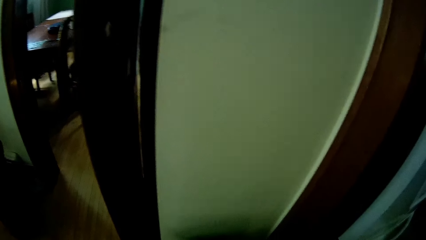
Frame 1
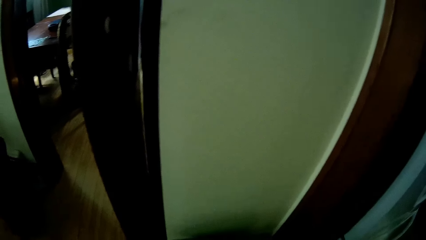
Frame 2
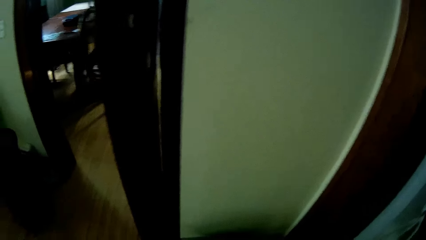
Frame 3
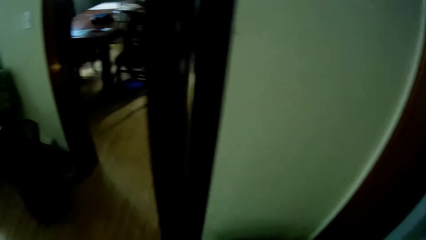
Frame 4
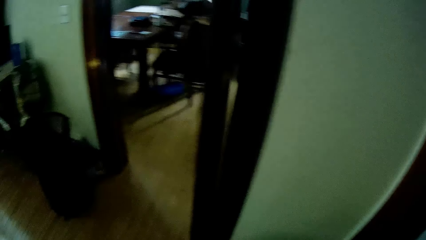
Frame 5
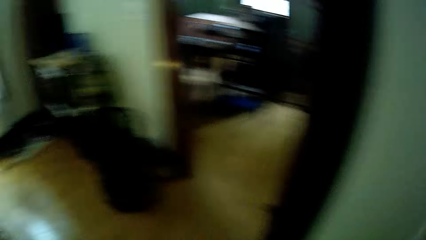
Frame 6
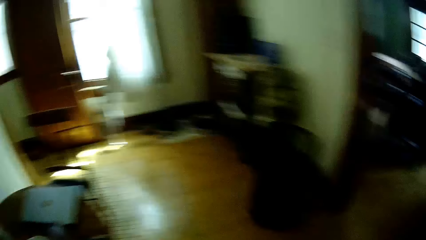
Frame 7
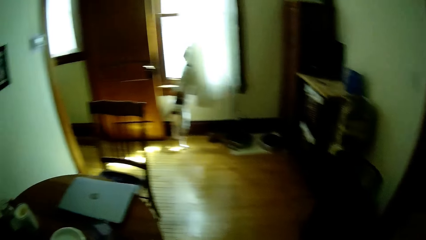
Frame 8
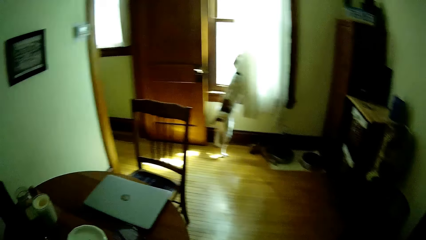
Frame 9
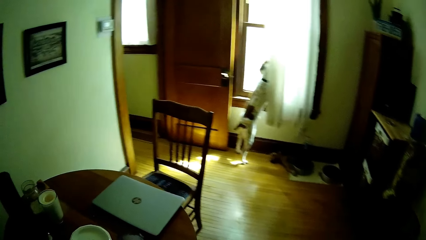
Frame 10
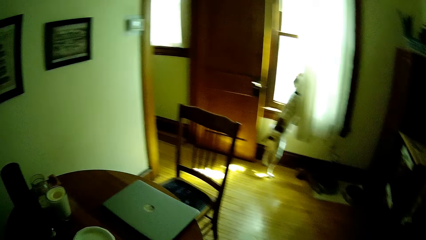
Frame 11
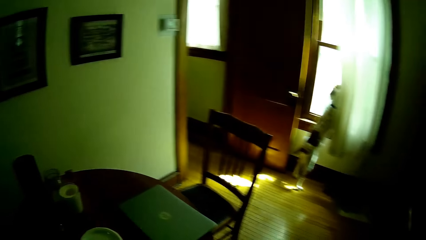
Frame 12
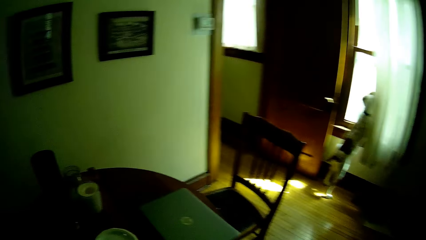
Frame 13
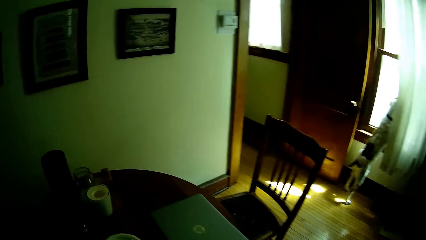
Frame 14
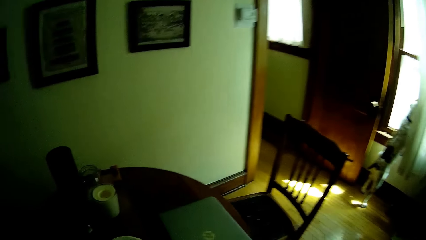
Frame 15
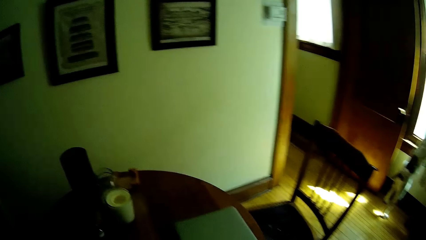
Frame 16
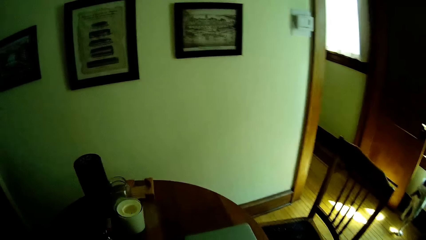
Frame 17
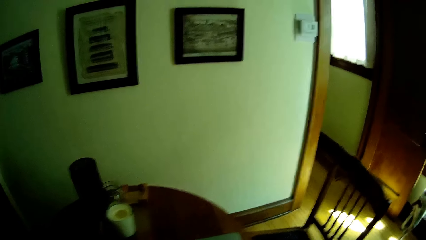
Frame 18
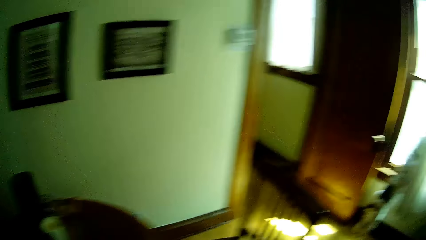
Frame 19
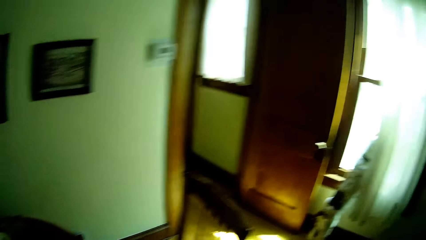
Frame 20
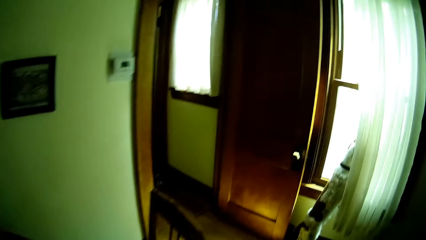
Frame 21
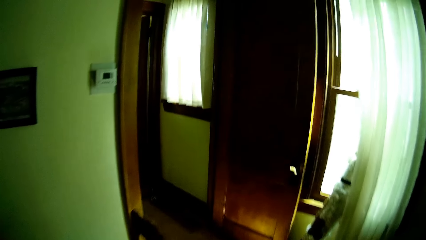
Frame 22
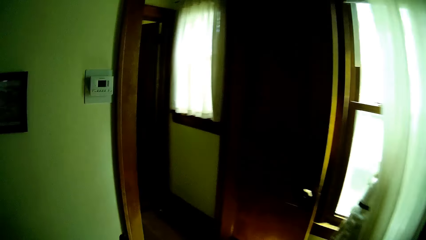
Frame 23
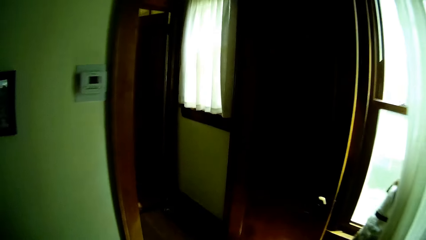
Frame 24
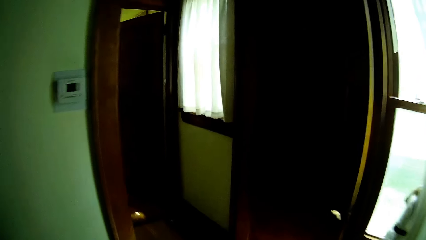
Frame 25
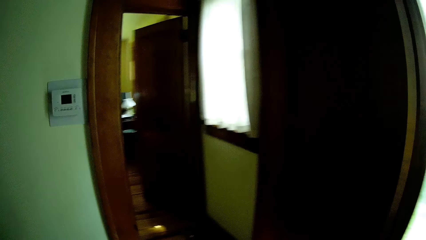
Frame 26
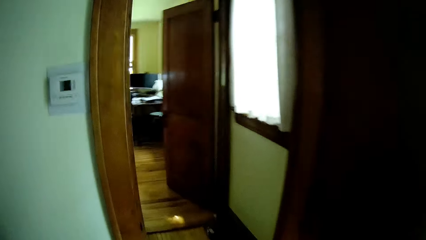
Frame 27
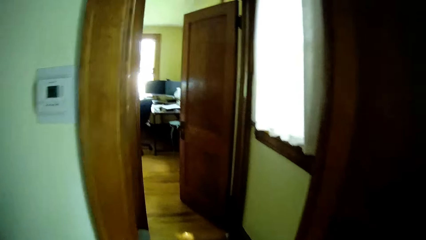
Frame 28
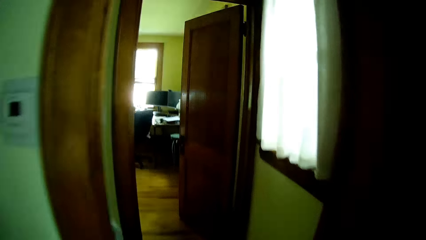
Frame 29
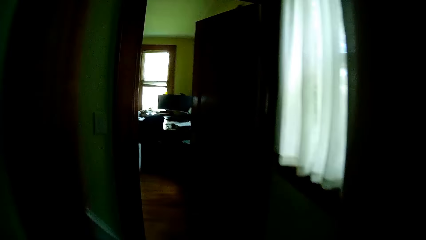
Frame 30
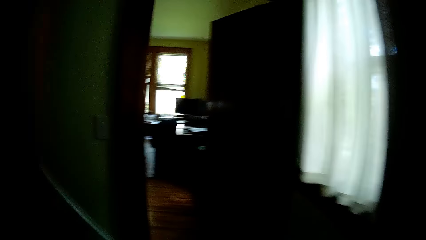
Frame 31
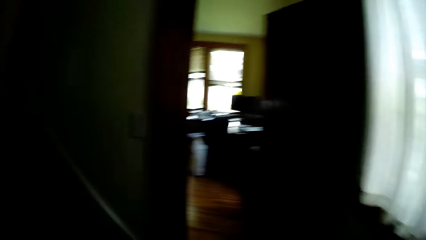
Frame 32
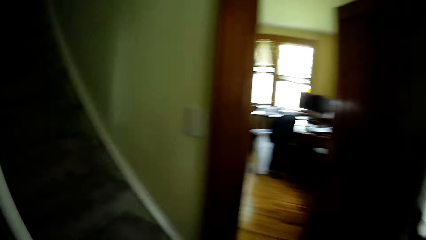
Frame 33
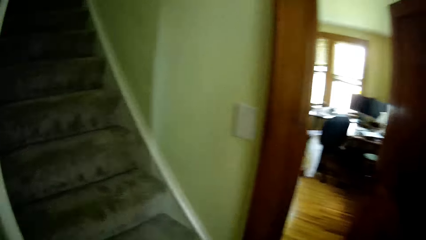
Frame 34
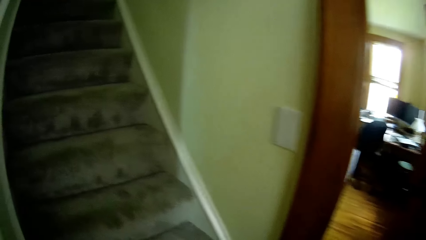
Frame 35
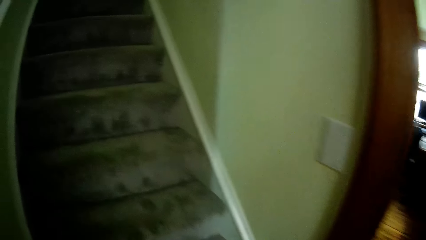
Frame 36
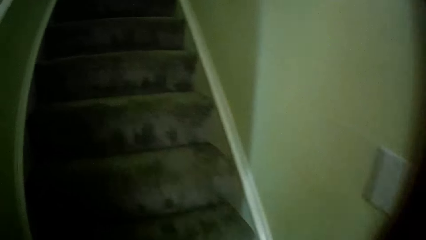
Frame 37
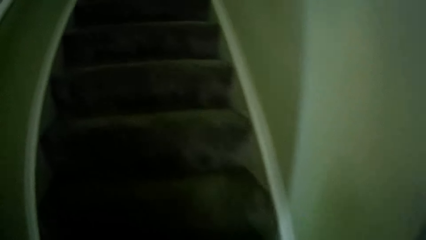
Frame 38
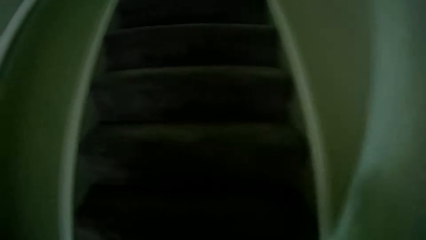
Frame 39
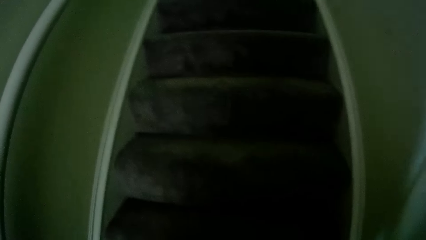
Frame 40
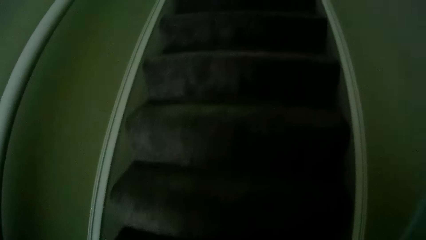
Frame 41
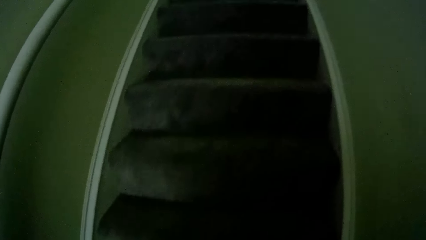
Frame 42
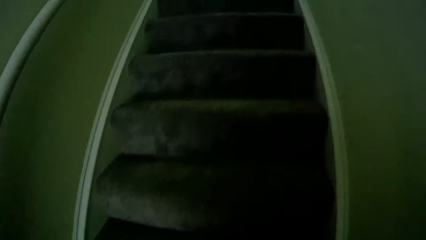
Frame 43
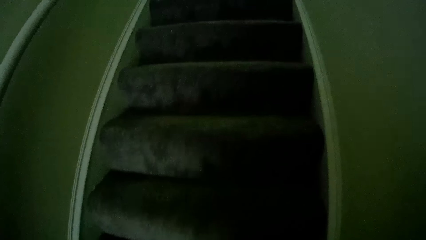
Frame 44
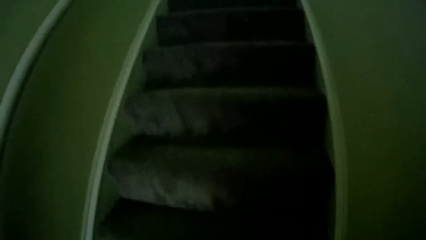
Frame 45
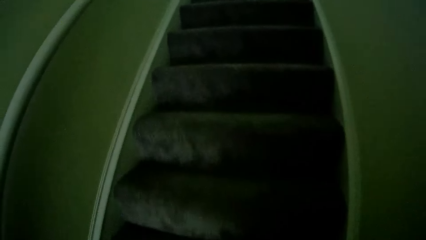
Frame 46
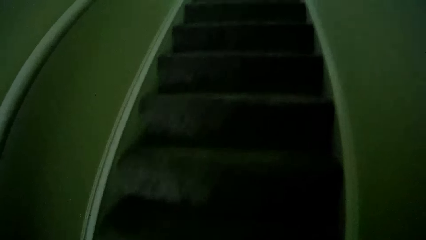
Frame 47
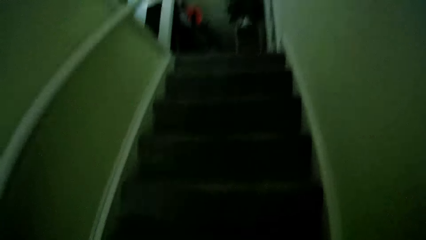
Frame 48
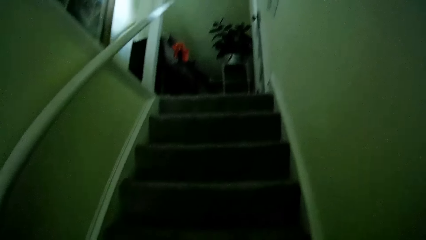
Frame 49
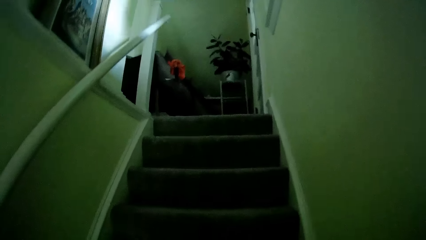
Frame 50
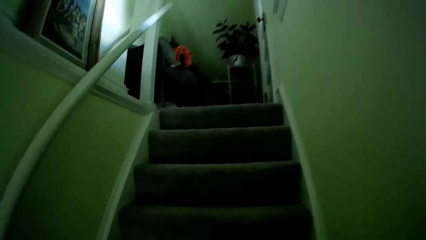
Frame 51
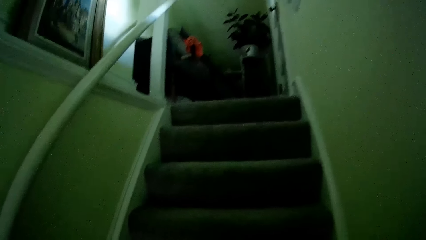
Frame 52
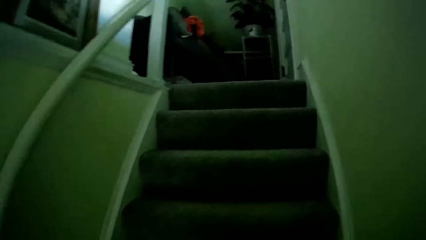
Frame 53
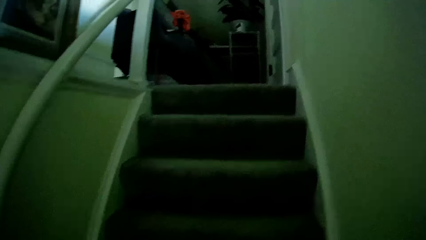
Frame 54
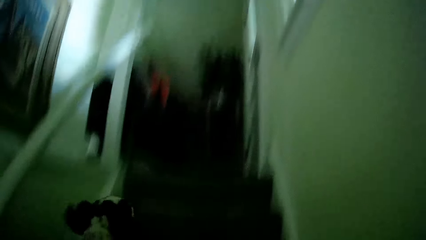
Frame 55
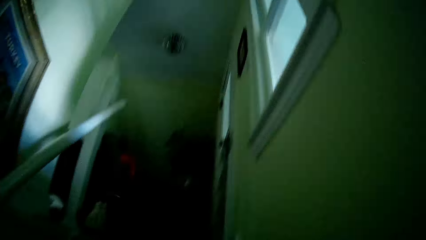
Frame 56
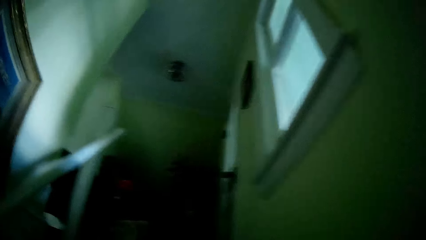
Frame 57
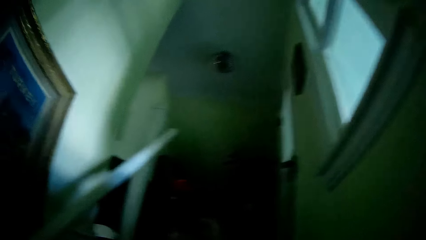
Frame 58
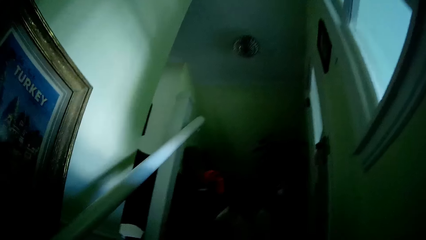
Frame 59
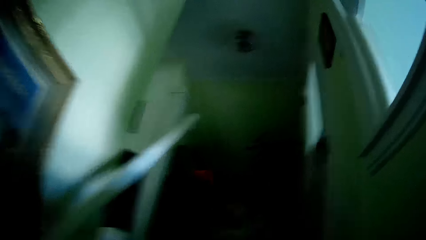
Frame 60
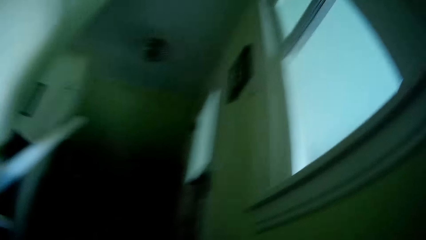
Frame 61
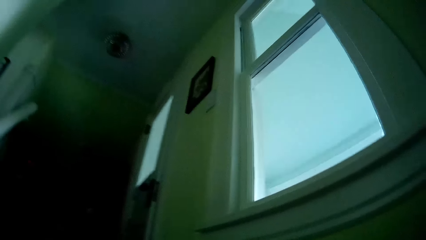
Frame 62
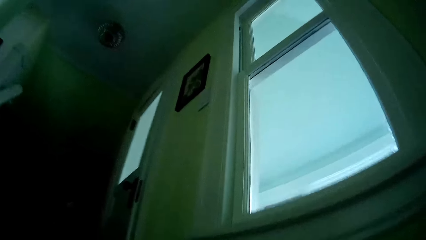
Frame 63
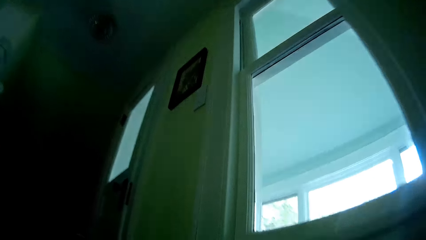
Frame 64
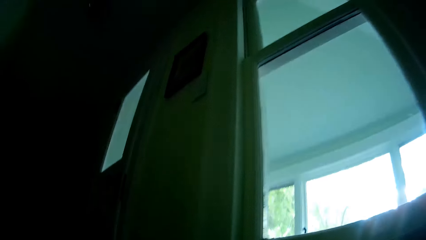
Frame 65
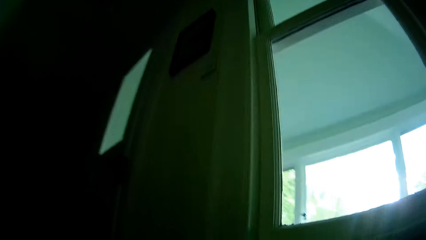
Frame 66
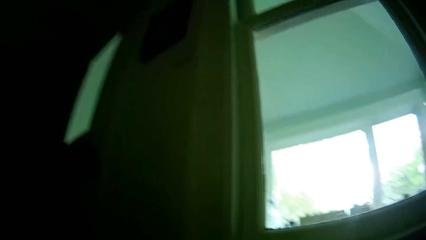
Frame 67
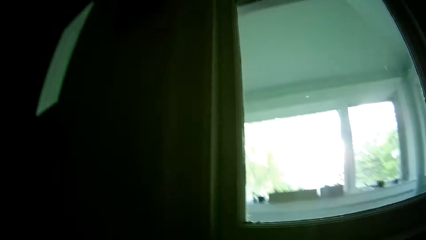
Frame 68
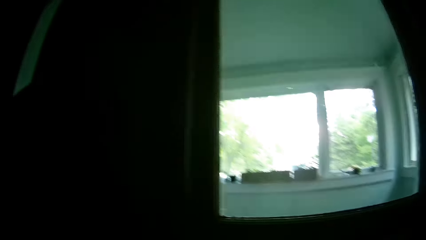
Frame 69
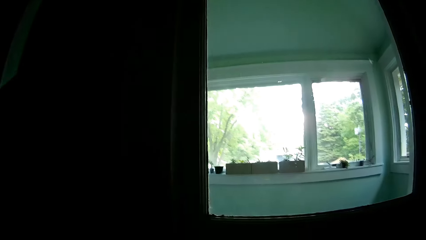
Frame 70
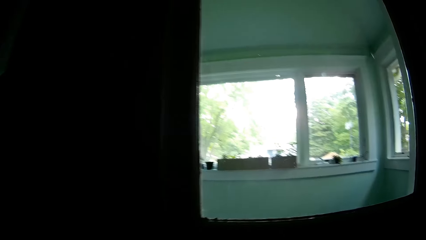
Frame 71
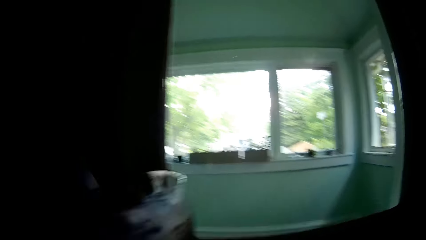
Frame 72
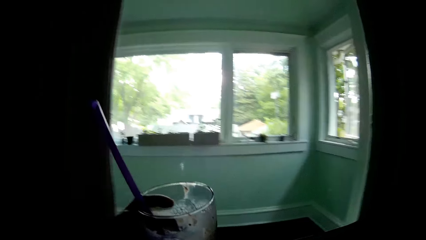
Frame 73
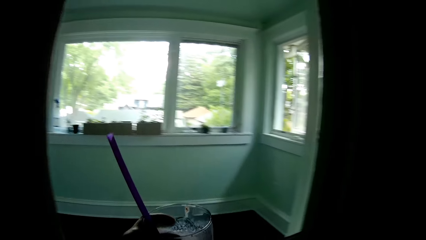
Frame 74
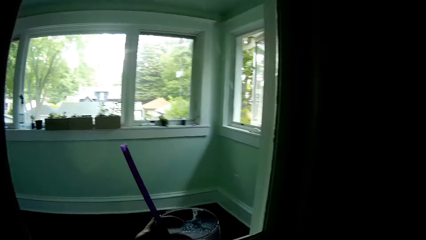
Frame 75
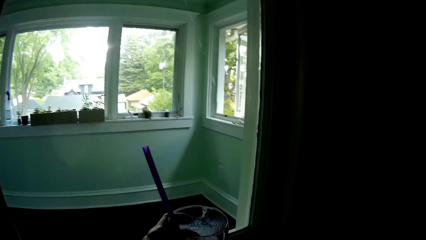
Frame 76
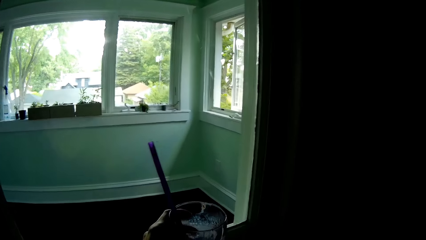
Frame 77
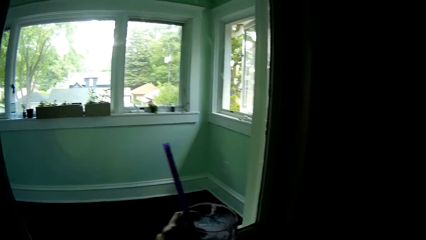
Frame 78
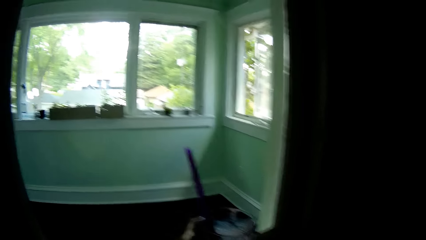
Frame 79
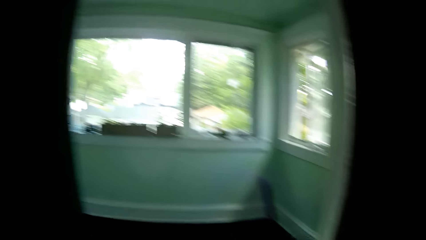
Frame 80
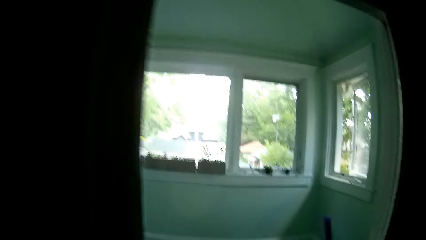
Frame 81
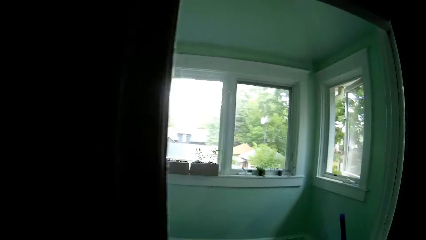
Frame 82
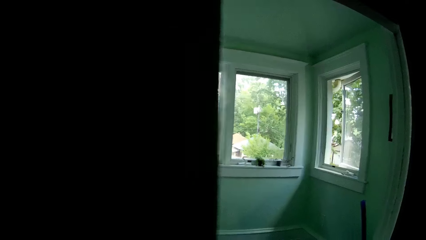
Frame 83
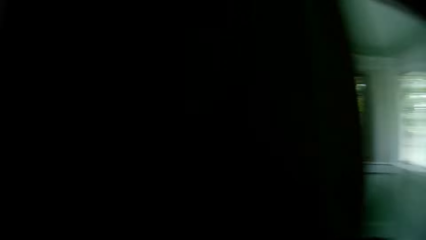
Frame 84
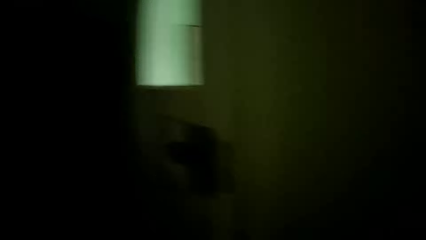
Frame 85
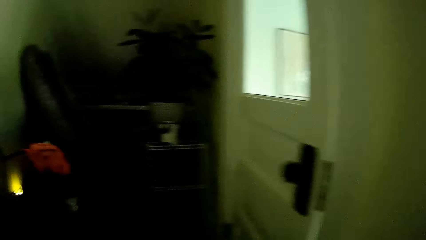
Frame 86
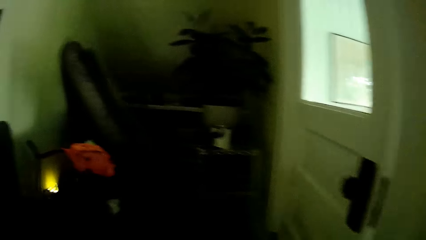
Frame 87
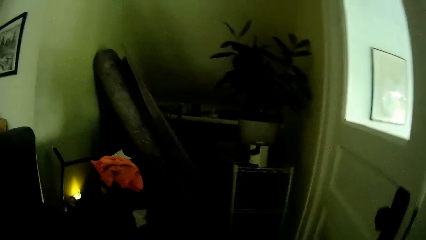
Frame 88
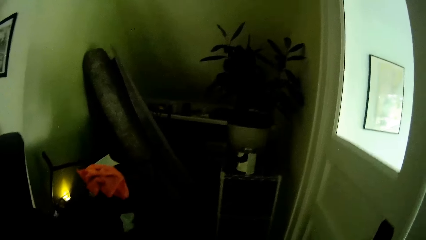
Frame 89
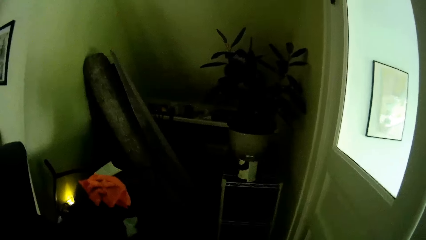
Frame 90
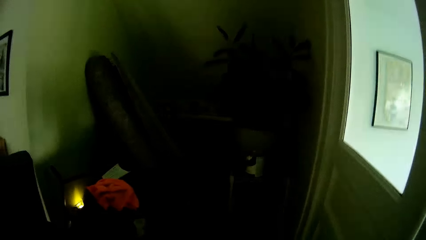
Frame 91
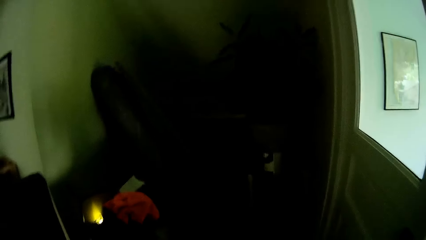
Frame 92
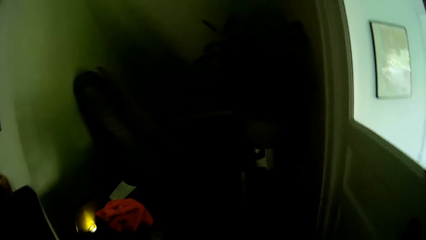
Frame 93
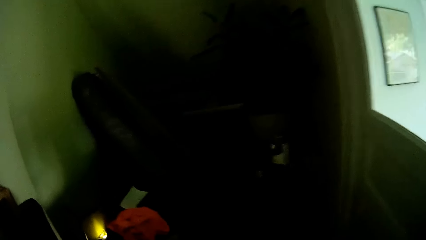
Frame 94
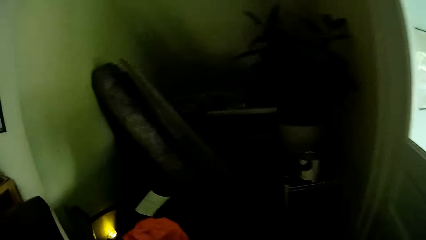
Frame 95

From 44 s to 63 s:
The camera wearer walks around the rooms. They climb up a staircase. A dog climbs the staircase. The camera wearer looks through the window. They drop a glass of drink on a window frame. They look around.
